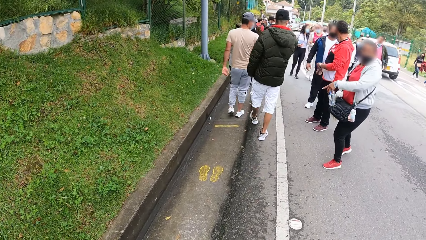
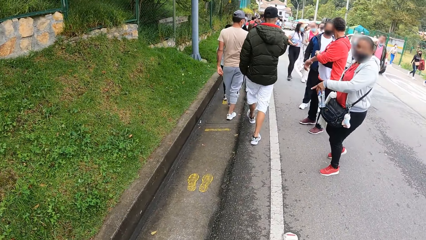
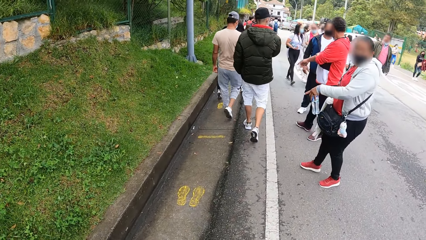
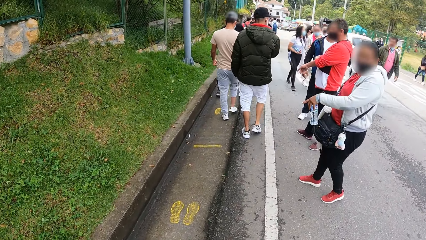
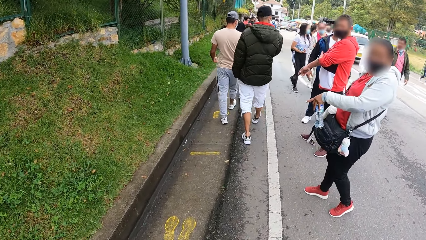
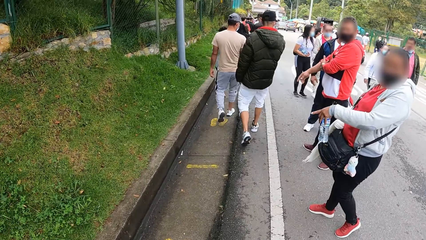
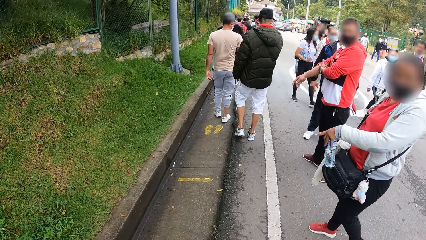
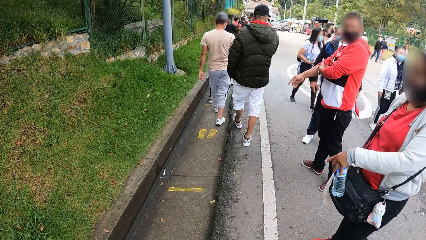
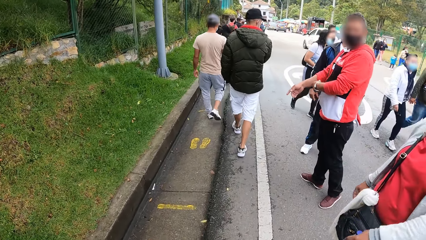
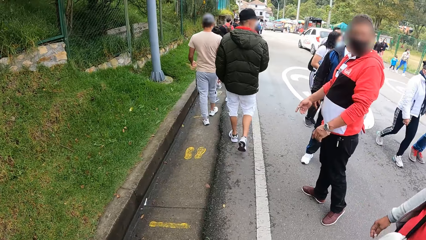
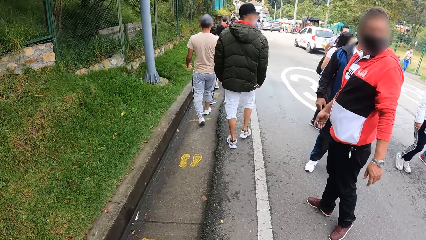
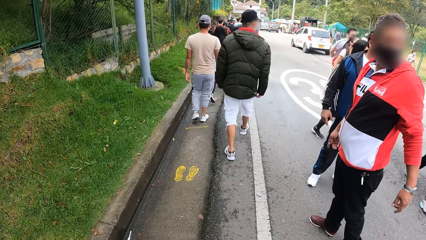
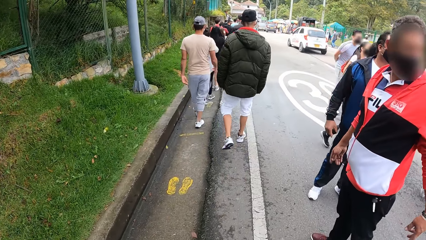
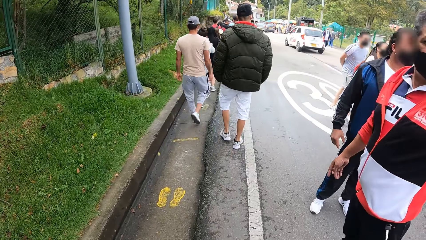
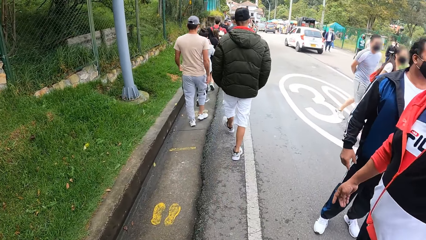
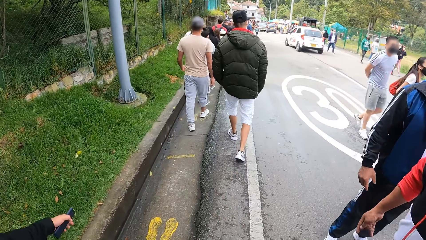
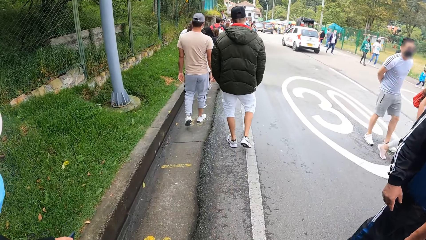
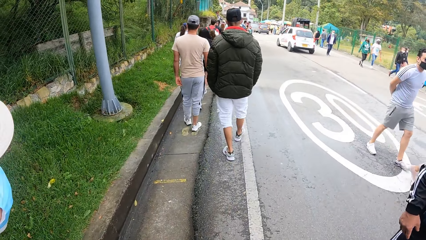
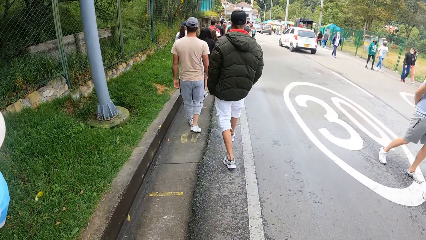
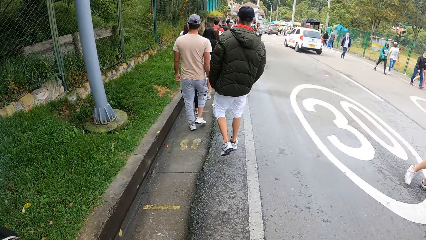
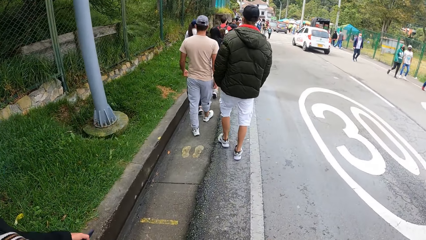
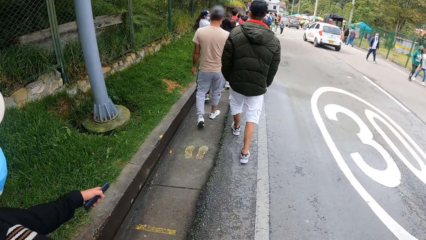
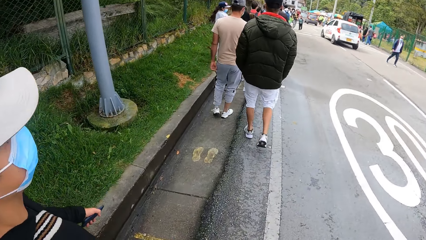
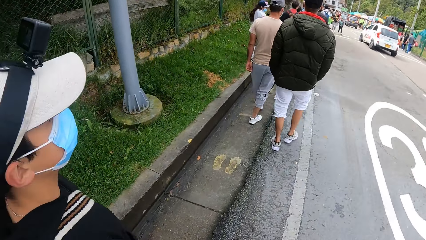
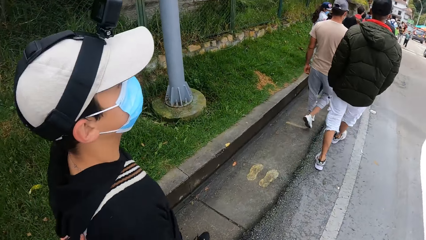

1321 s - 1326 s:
A woman holds a bottle with her left hand.

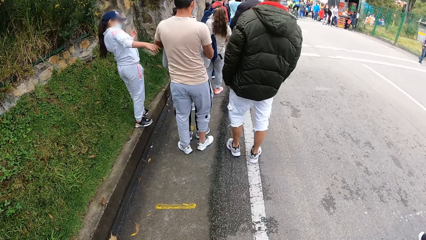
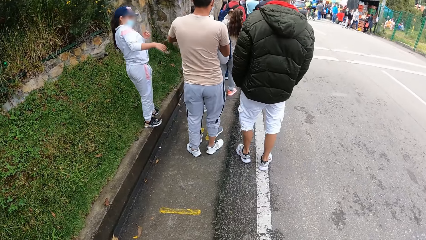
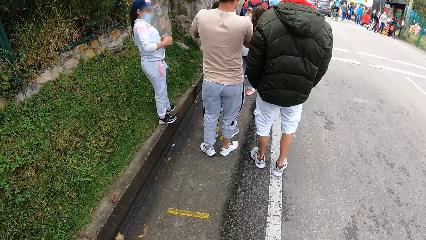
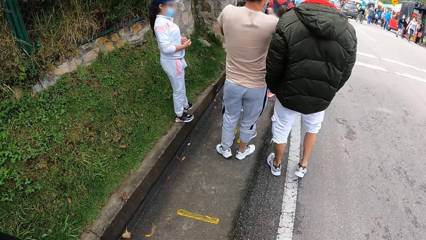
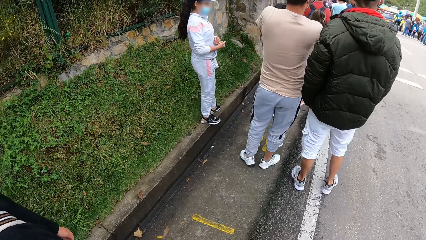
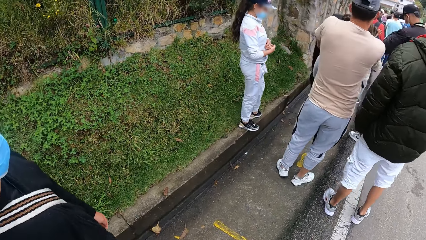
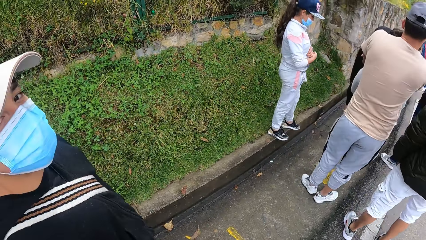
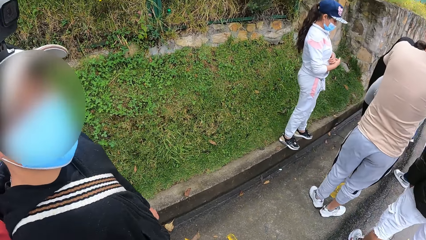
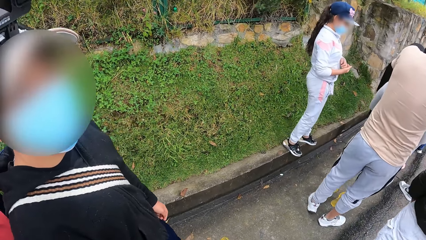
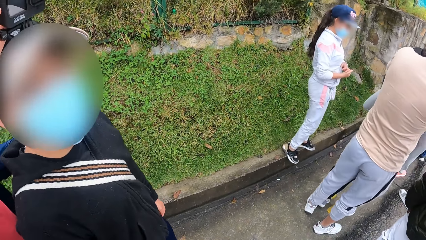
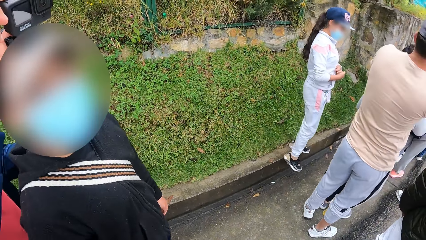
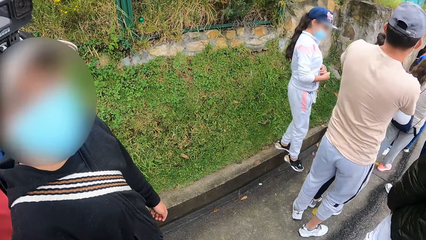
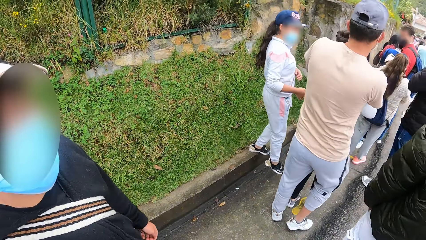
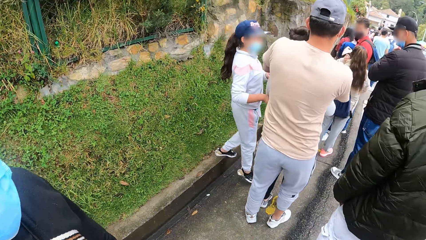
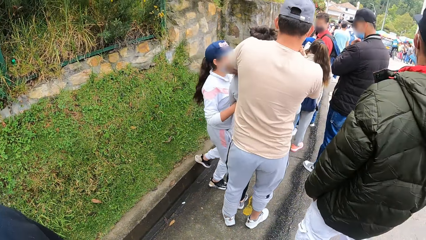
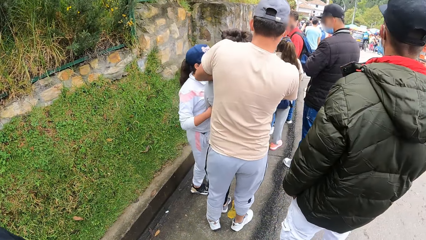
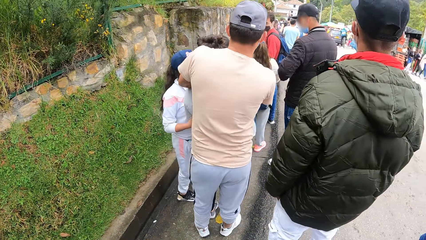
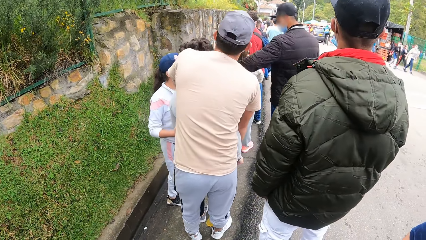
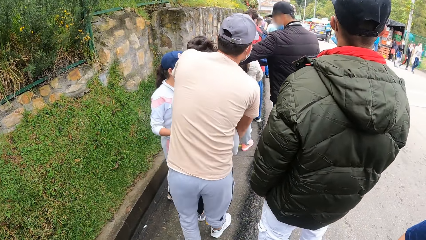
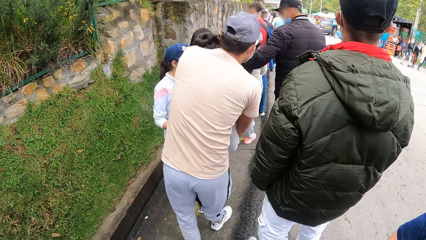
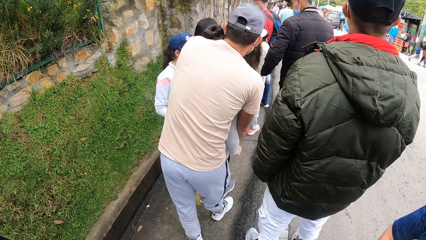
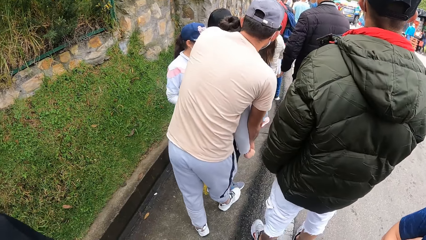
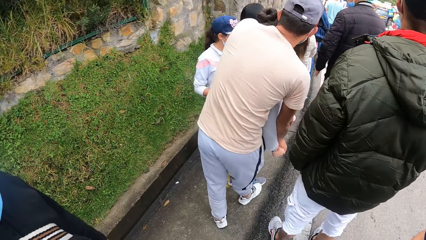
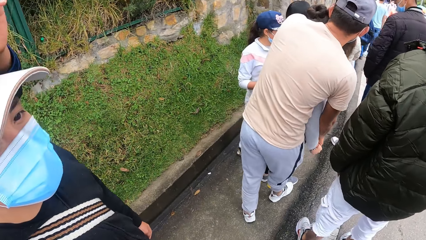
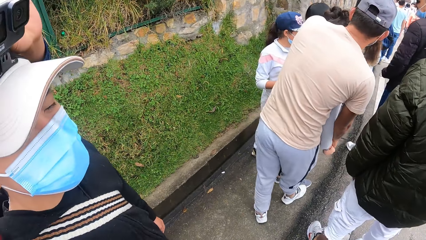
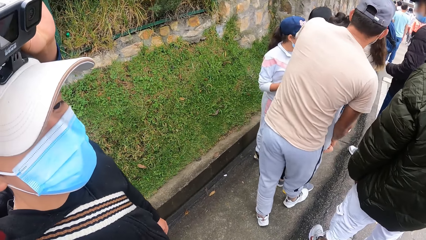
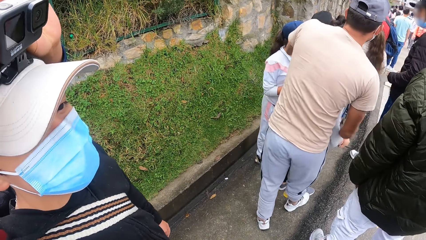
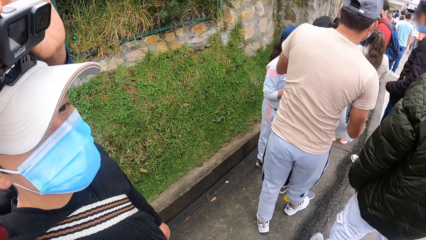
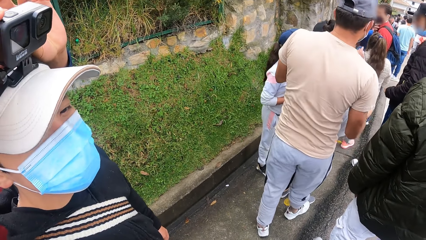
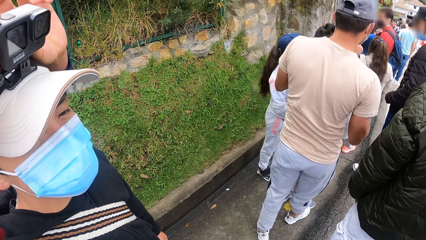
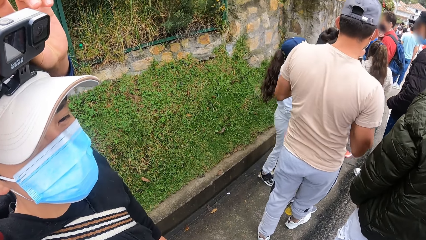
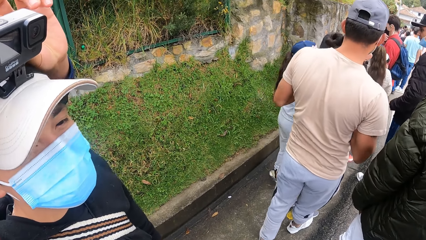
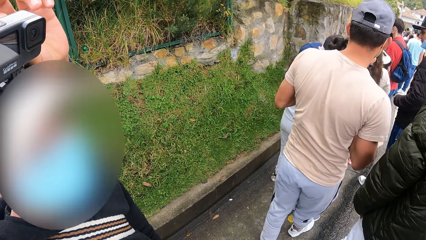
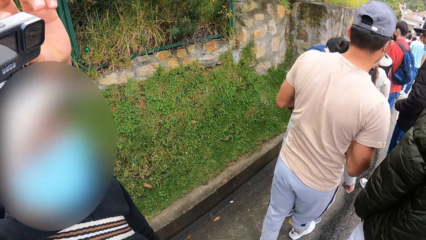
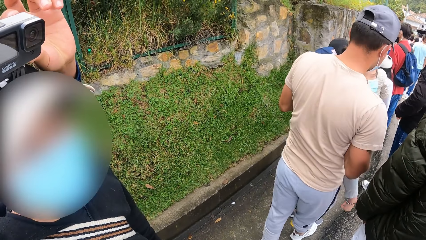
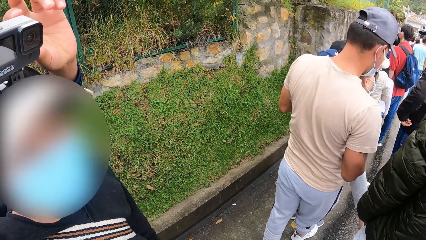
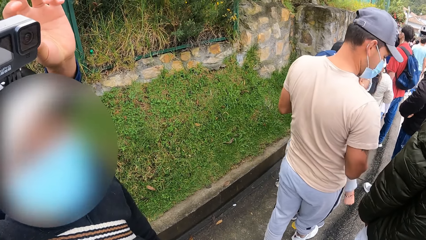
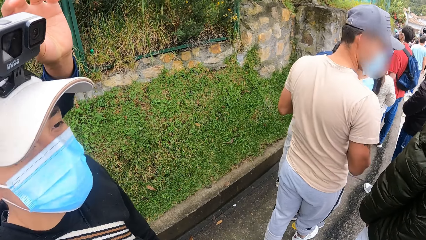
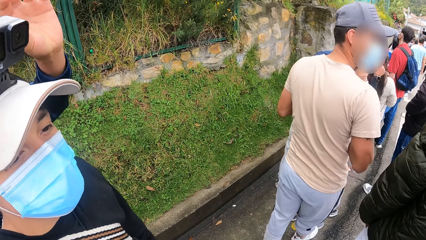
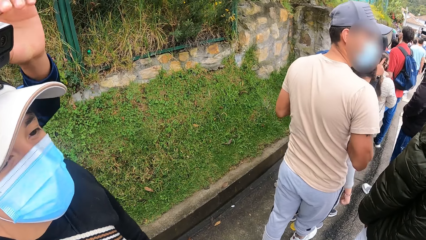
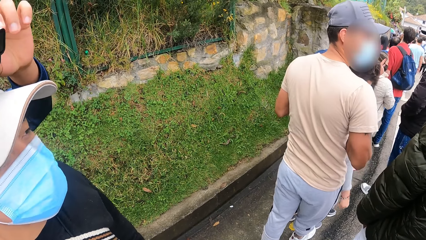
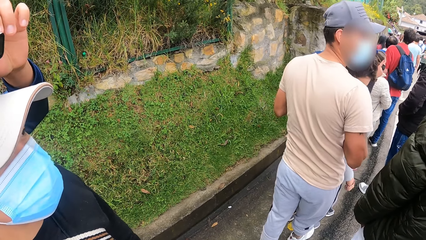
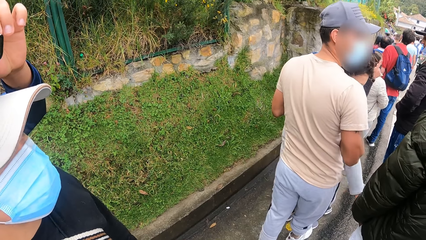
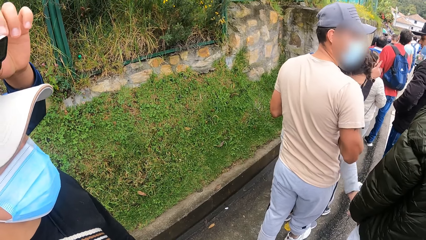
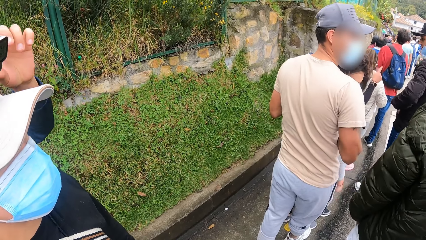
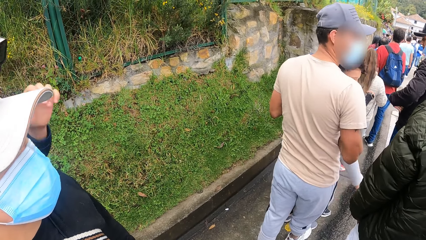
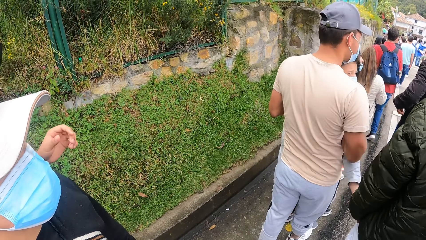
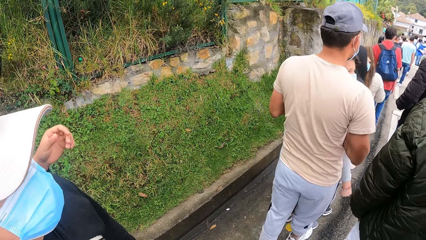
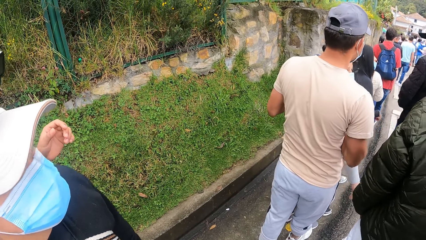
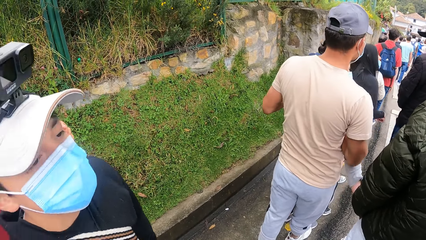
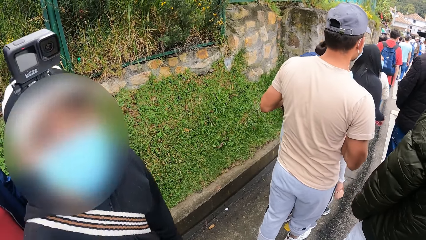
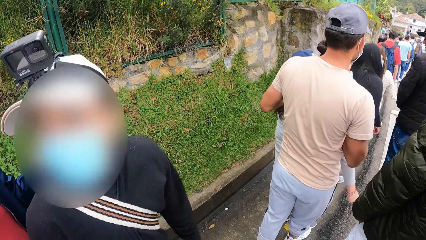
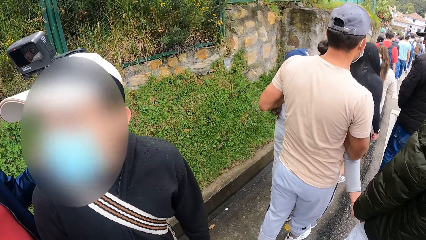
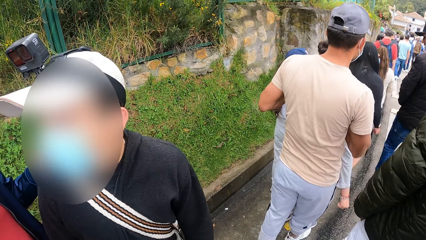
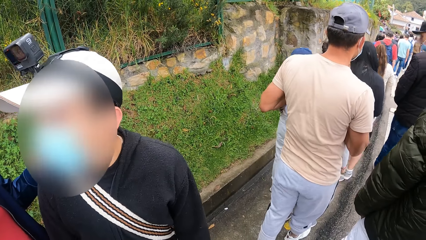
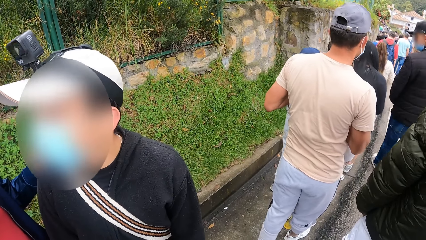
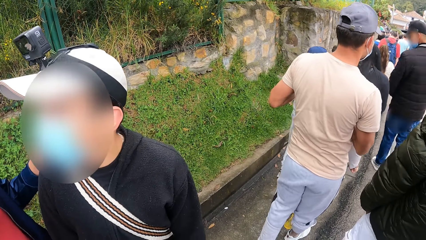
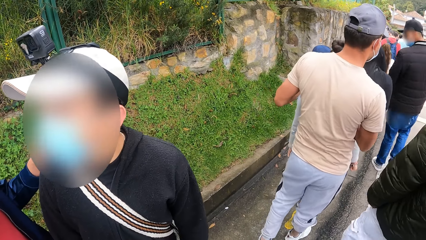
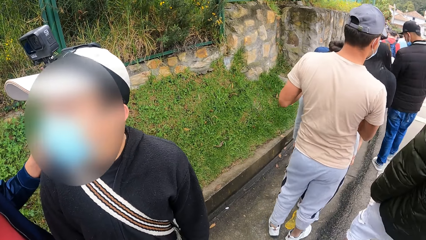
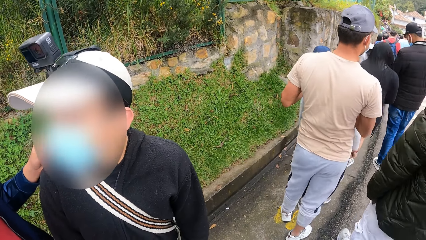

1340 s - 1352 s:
The camera wearer stands.
